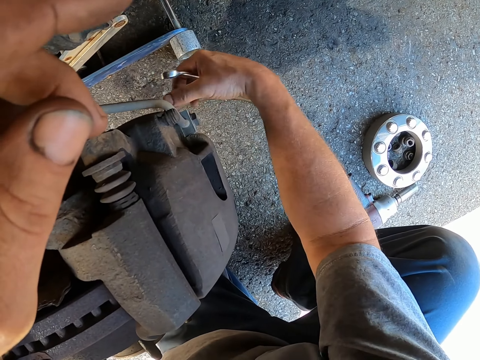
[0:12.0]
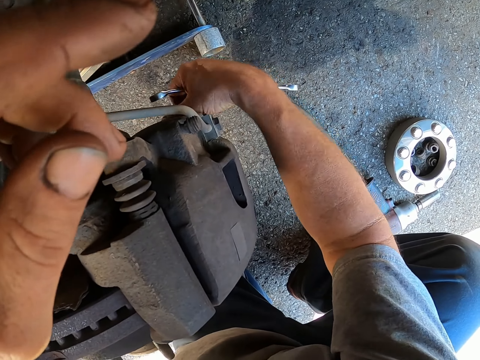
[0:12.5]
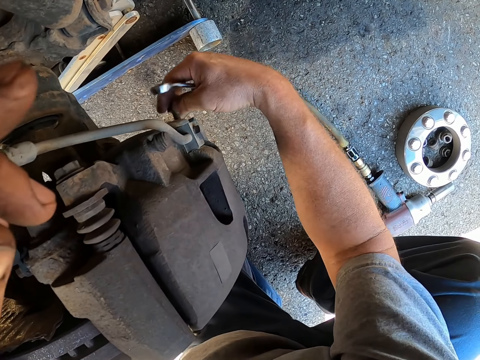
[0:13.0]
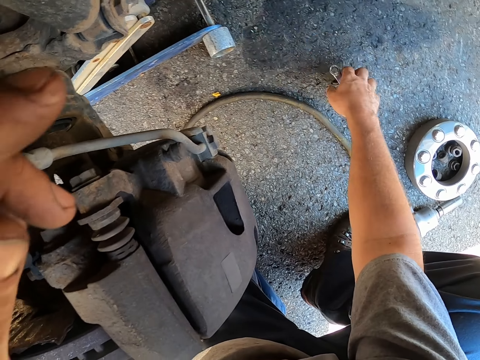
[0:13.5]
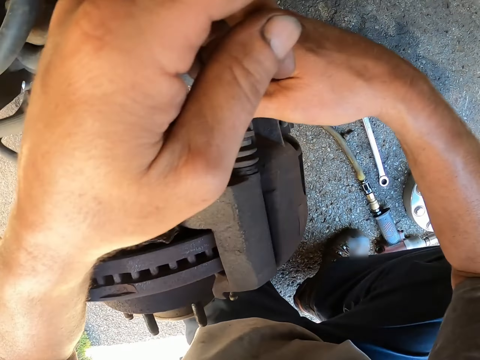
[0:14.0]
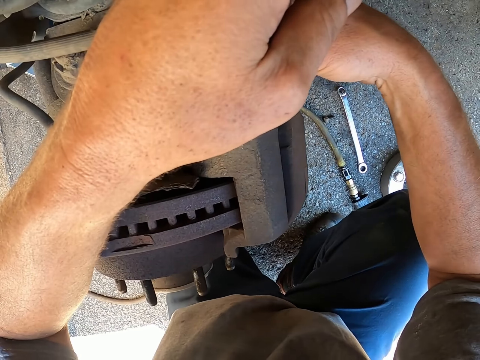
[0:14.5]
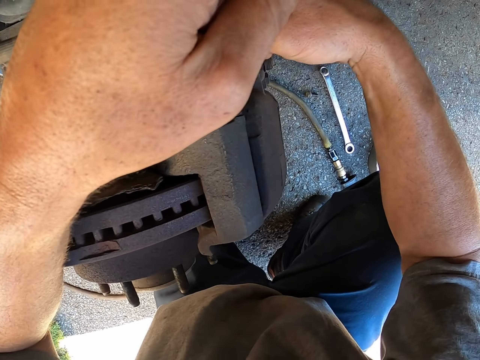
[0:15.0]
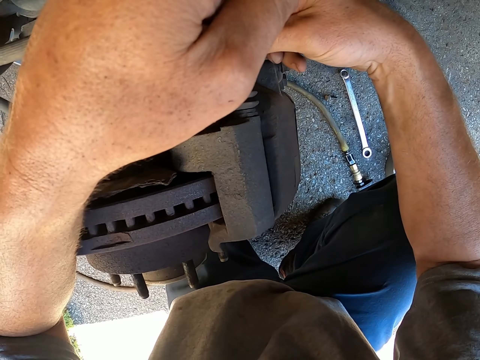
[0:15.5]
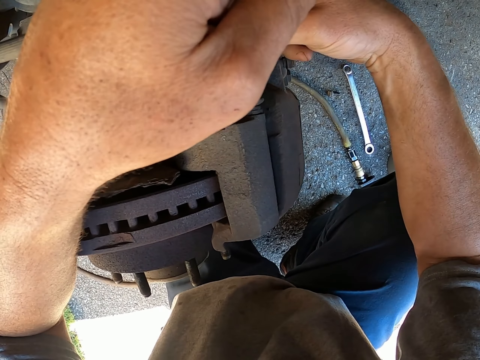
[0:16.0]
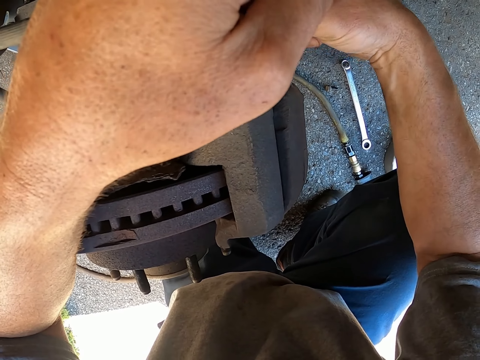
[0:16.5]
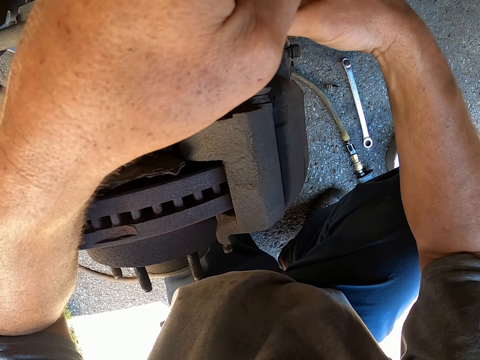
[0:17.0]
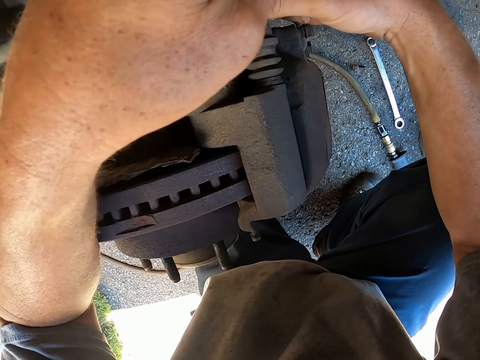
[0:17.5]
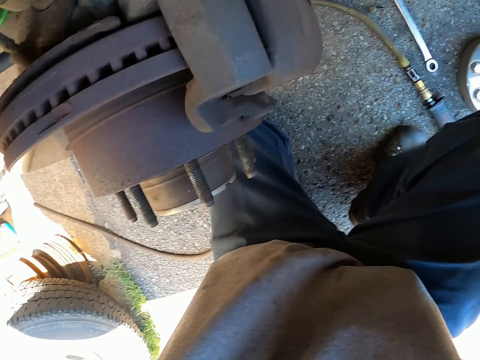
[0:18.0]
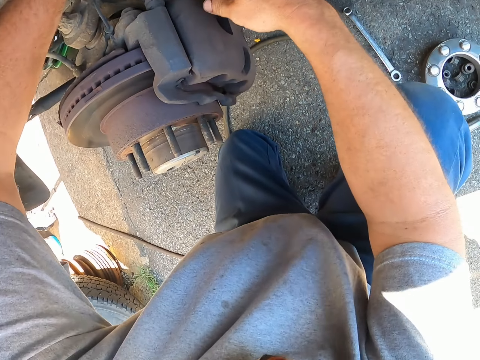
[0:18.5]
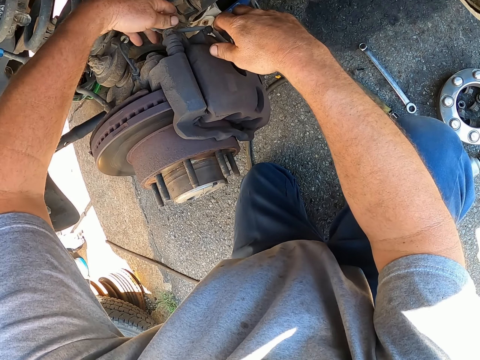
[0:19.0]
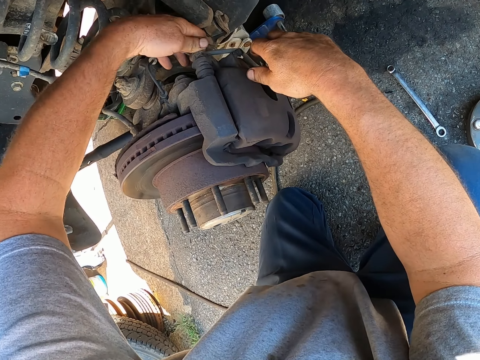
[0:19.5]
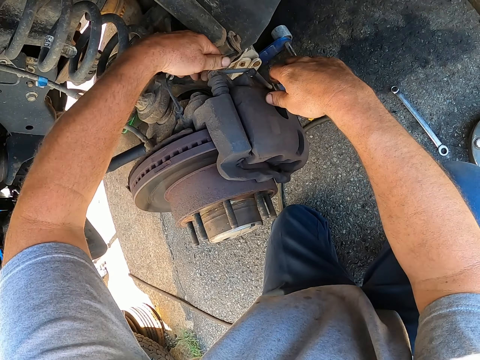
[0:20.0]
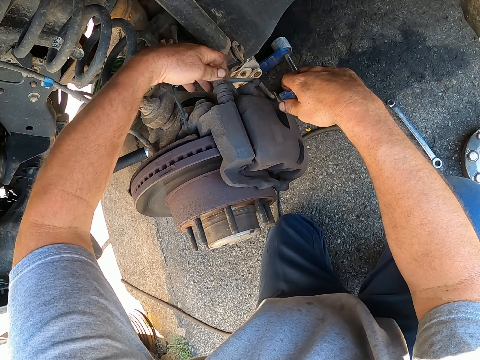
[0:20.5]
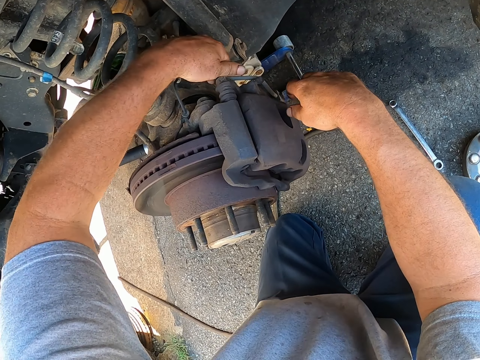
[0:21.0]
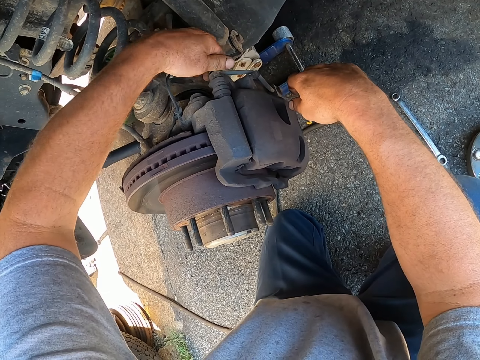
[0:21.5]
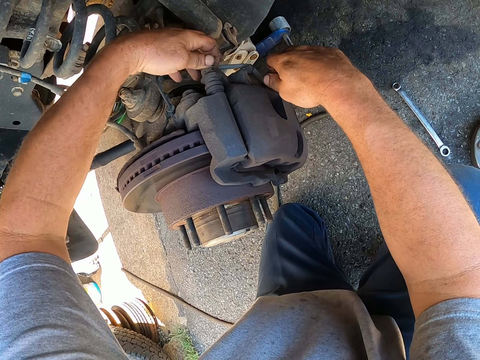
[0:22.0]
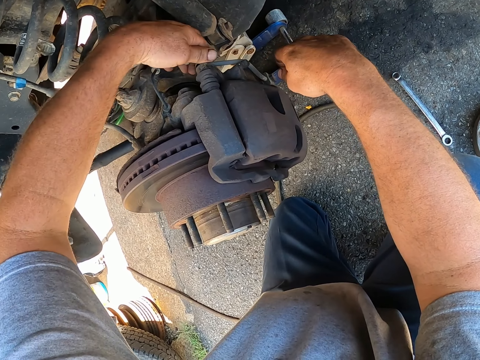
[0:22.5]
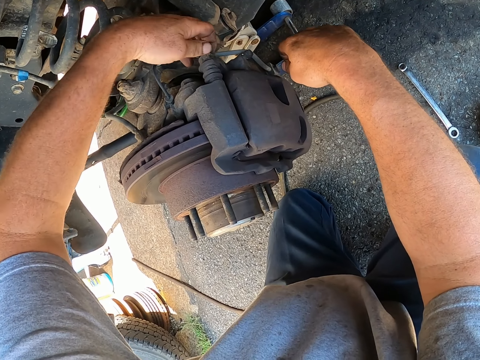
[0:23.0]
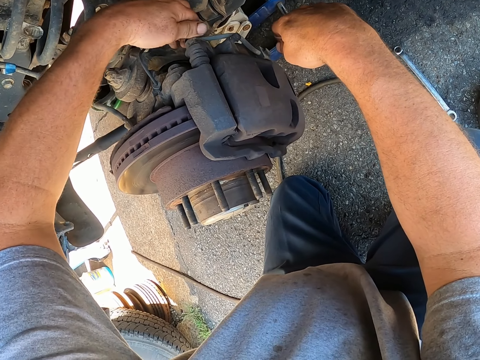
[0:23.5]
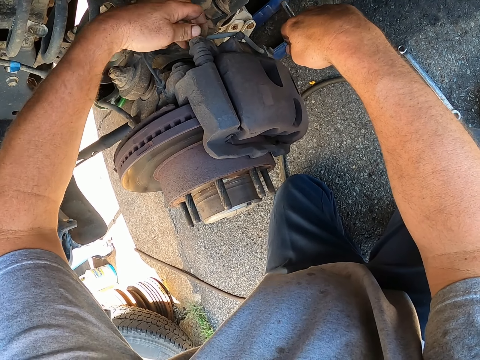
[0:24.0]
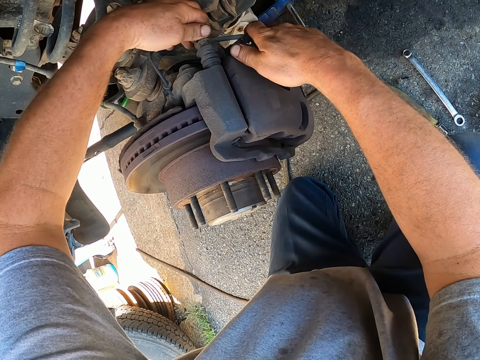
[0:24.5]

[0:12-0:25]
The camera wearer puts a nut or bolt down. He removes the nut or bolt with his hand.

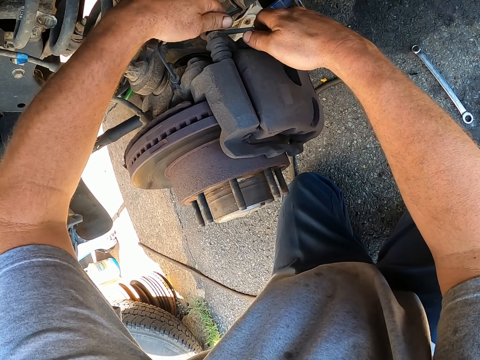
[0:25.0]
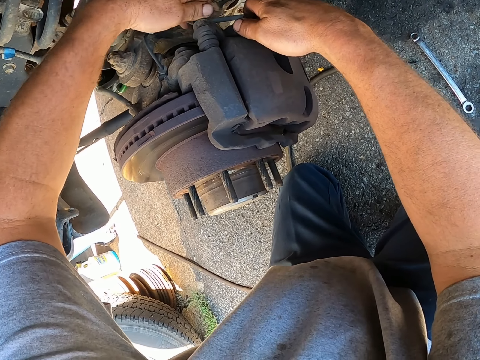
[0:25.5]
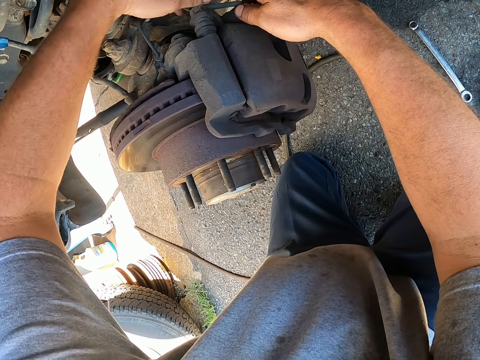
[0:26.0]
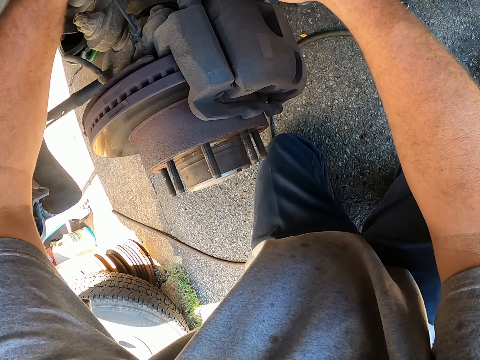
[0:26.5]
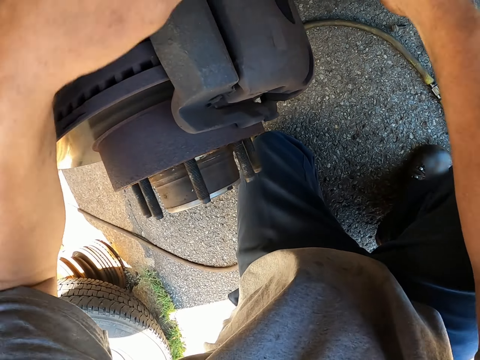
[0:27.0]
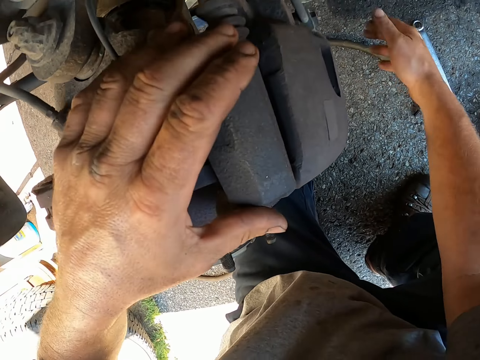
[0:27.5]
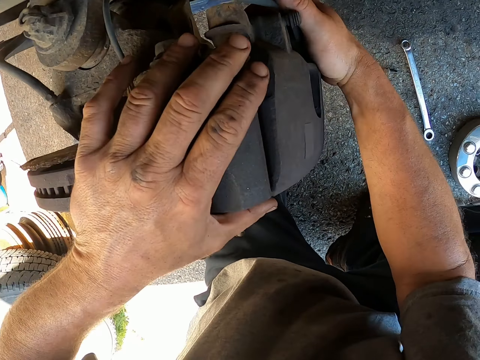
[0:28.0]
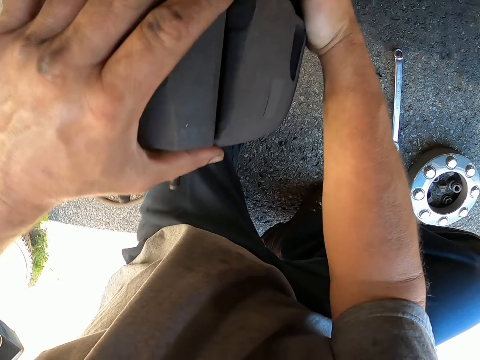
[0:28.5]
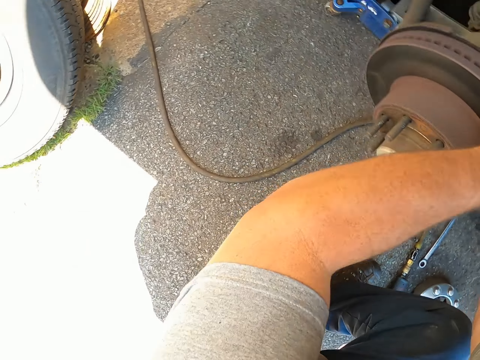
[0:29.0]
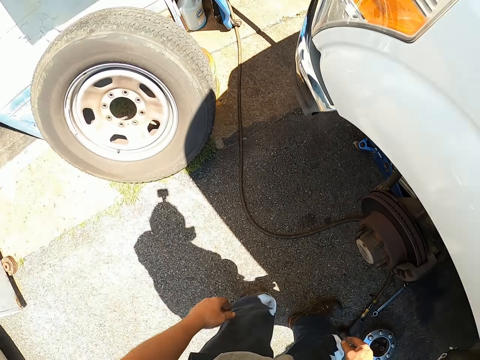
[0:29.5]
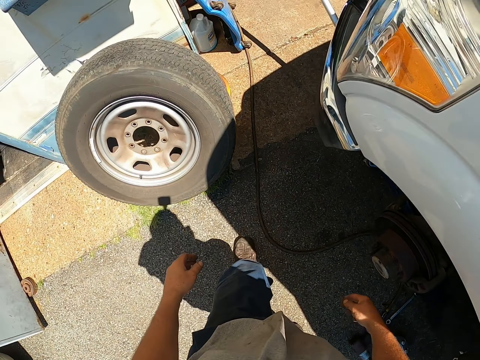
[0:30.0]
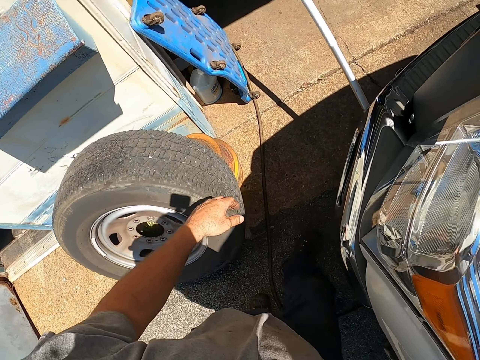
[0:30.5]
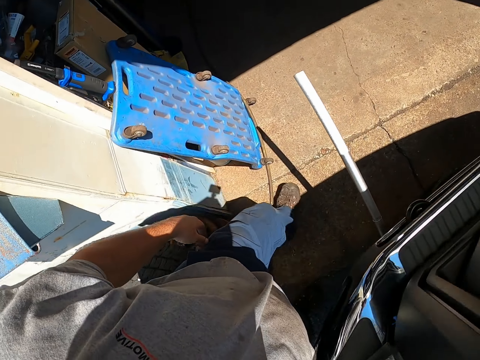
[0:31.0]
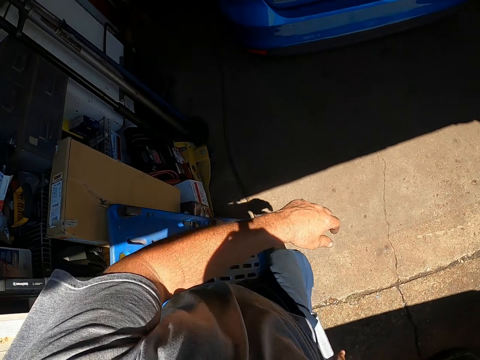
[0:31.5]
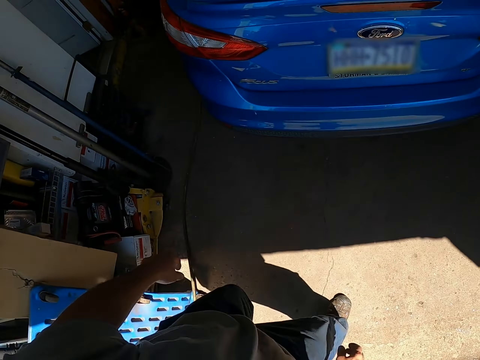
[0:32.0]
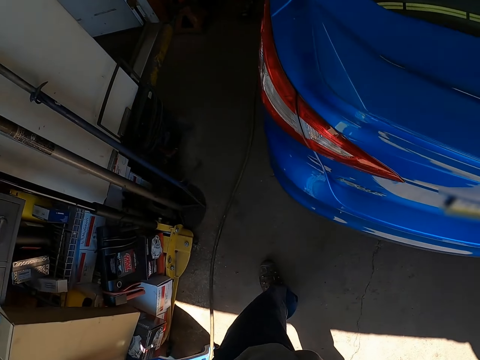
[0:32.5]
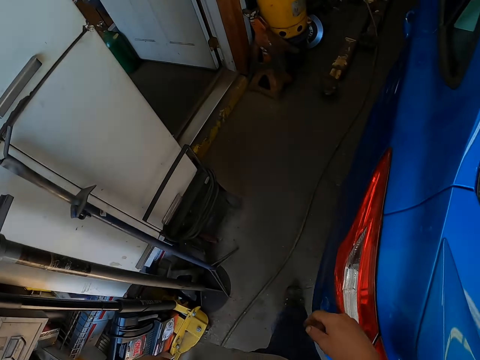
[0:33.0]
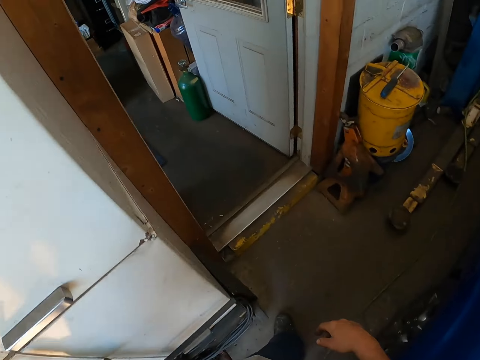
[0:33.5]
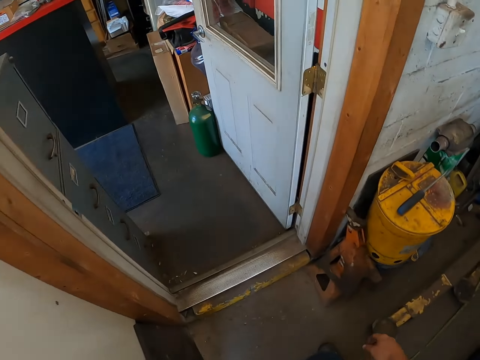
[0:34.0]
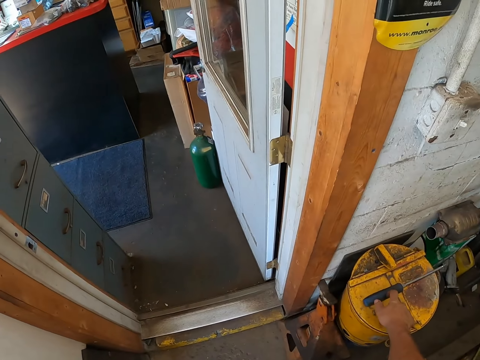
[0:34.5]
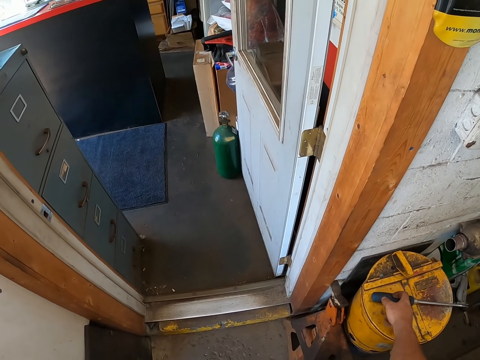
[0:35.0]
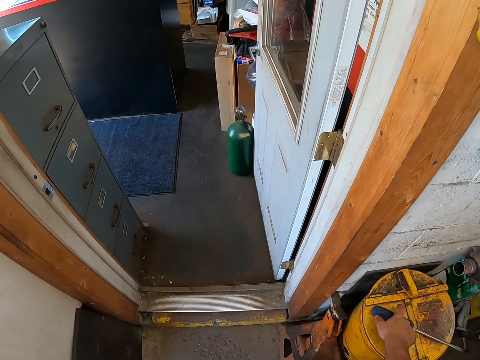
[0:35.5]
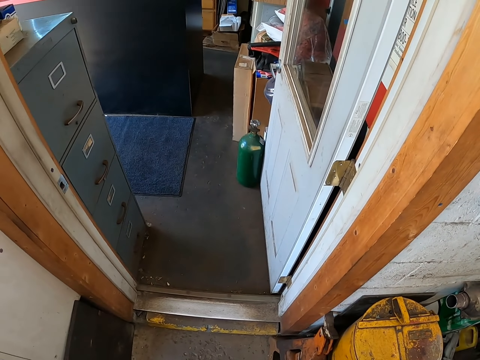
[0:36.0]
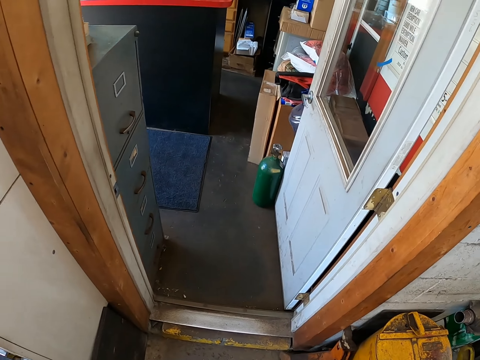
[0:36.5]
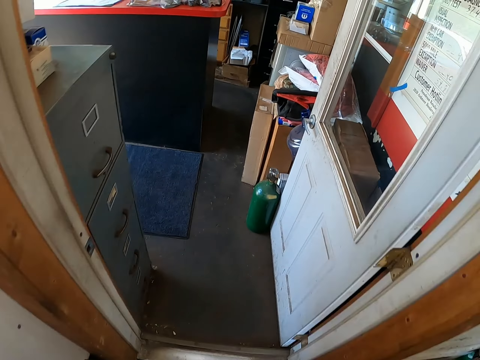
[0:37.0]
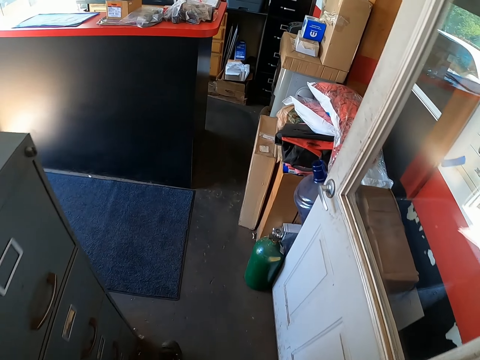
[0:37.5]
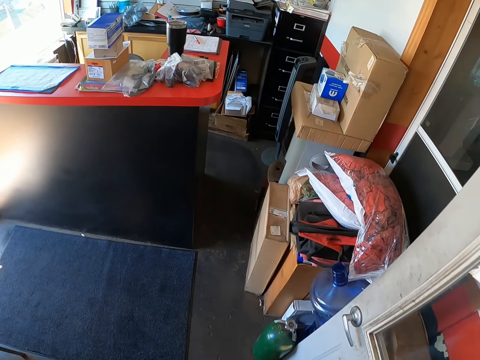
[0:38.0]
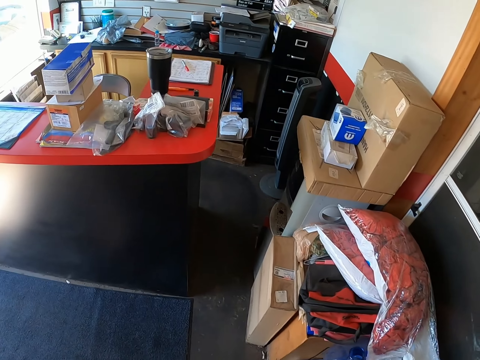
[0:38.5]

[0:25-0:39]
The camera wearer puts a nut down. They hold something. They walk round the garage. They pick up a screwdriver. They walk through the door into a room.
